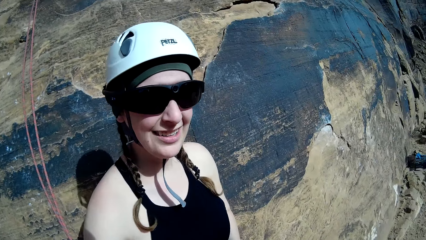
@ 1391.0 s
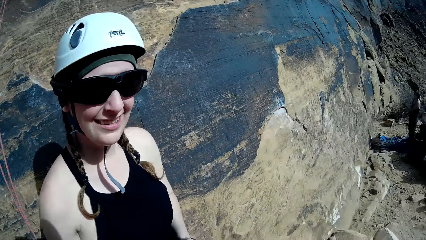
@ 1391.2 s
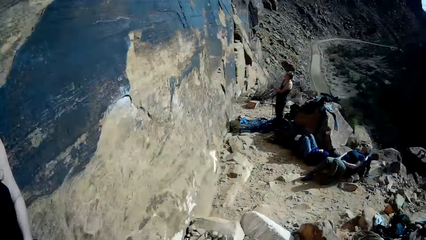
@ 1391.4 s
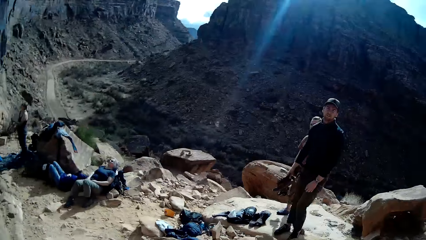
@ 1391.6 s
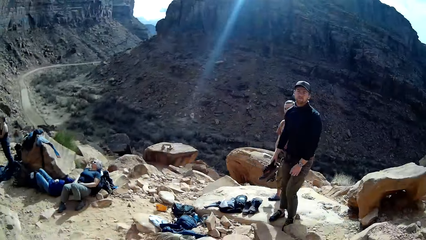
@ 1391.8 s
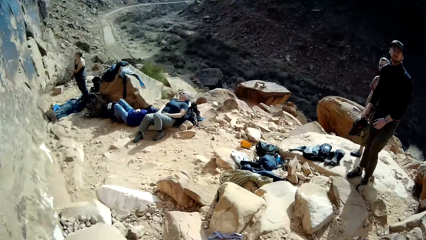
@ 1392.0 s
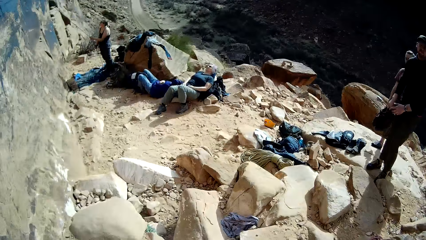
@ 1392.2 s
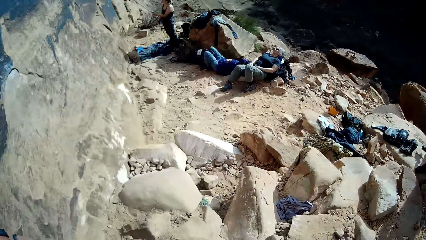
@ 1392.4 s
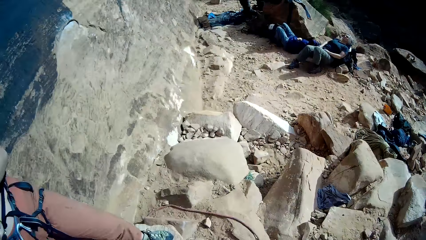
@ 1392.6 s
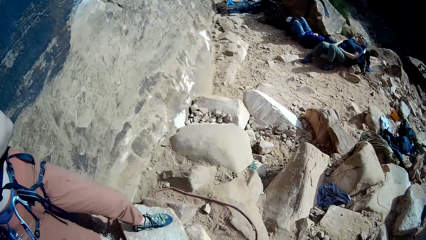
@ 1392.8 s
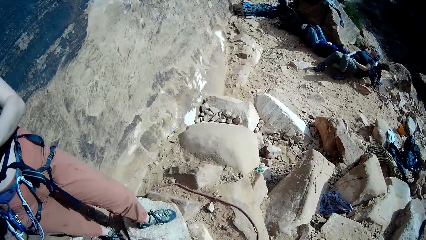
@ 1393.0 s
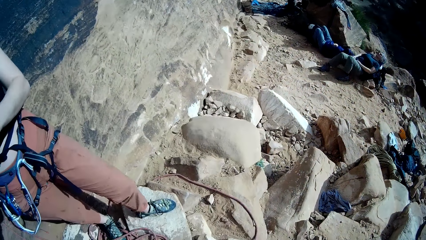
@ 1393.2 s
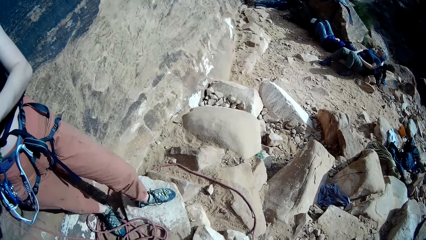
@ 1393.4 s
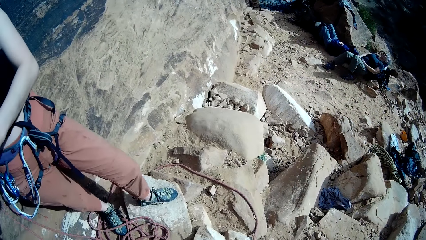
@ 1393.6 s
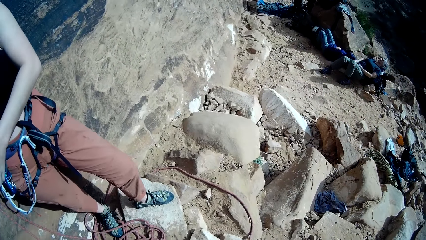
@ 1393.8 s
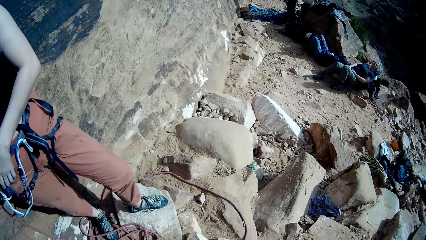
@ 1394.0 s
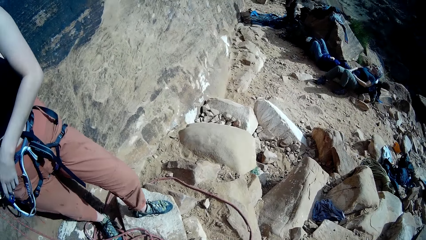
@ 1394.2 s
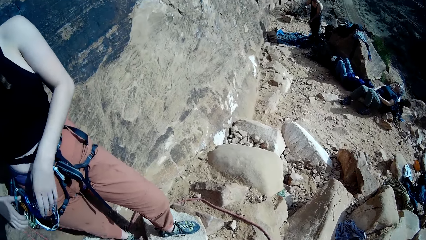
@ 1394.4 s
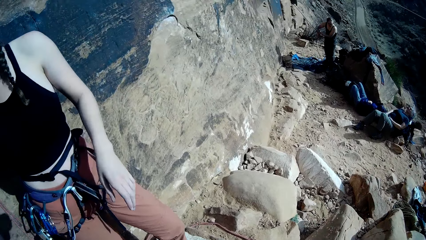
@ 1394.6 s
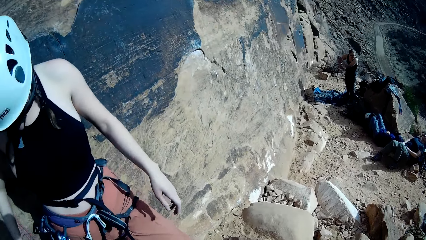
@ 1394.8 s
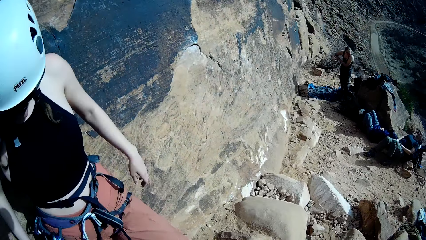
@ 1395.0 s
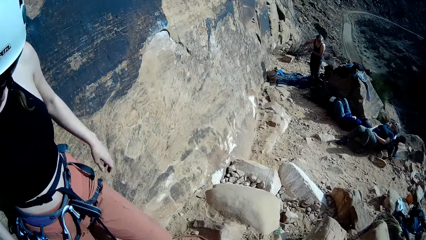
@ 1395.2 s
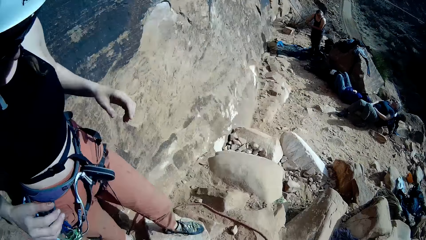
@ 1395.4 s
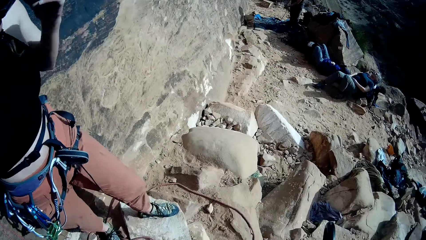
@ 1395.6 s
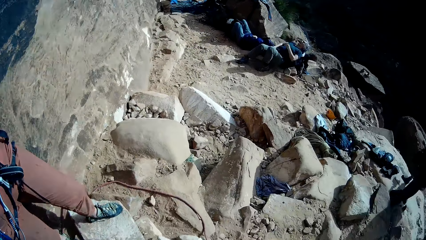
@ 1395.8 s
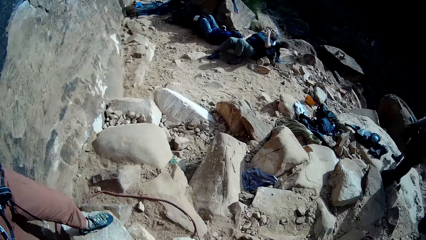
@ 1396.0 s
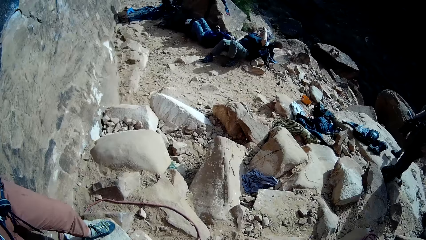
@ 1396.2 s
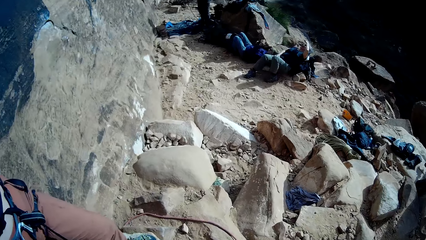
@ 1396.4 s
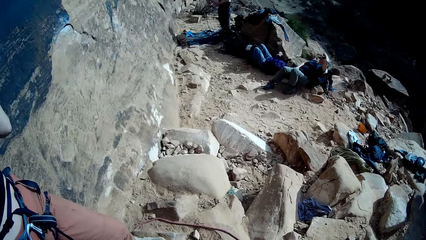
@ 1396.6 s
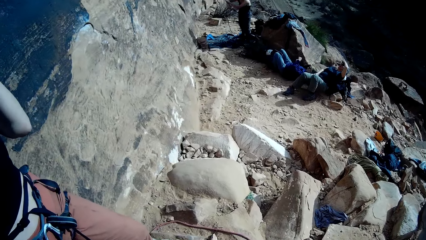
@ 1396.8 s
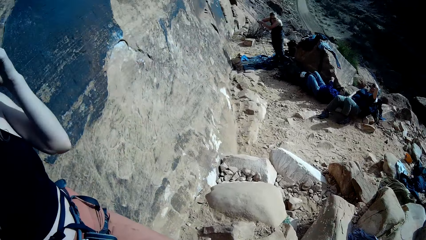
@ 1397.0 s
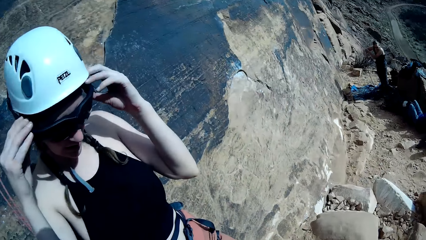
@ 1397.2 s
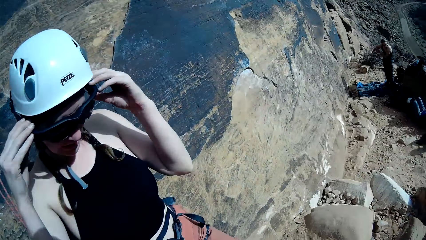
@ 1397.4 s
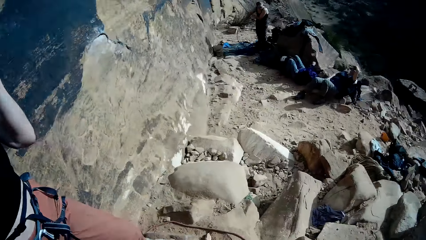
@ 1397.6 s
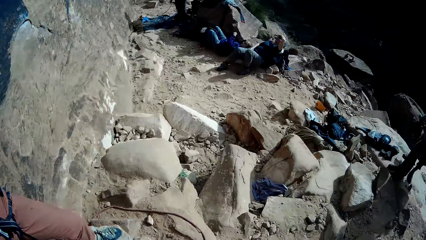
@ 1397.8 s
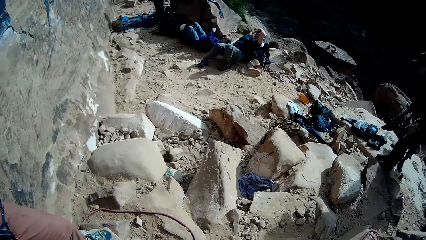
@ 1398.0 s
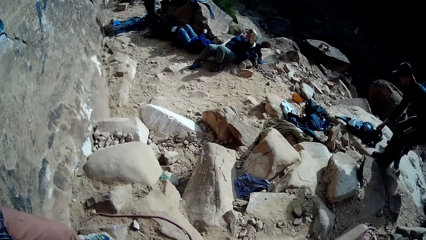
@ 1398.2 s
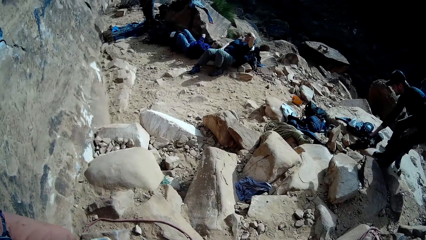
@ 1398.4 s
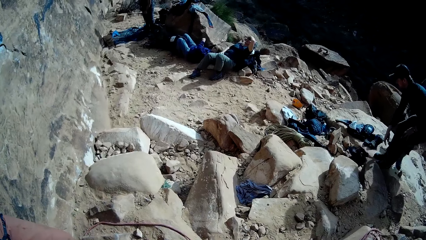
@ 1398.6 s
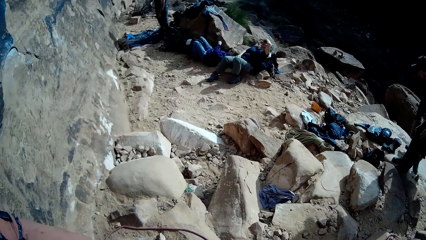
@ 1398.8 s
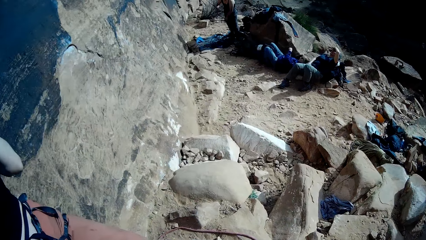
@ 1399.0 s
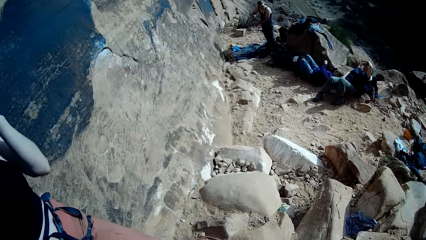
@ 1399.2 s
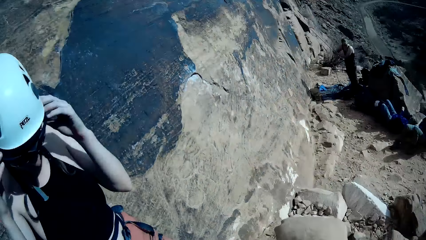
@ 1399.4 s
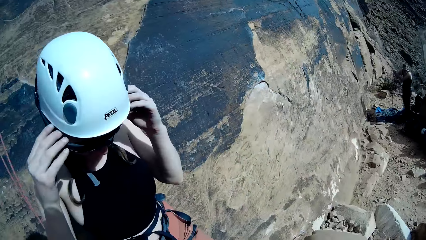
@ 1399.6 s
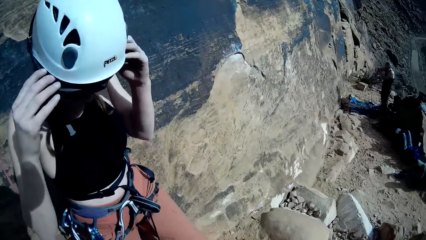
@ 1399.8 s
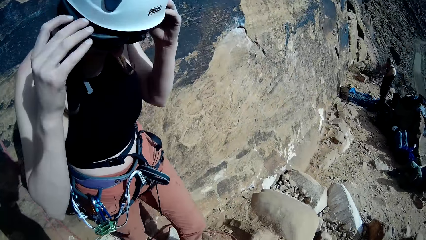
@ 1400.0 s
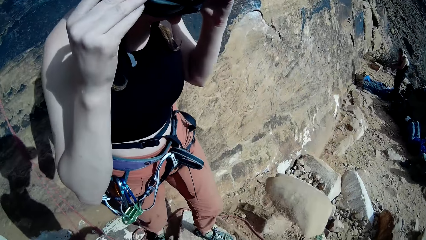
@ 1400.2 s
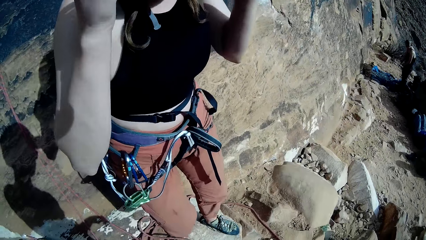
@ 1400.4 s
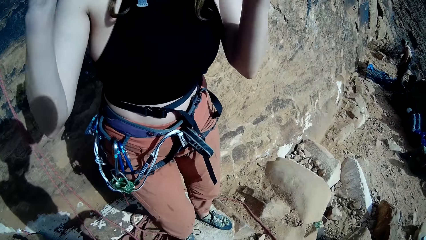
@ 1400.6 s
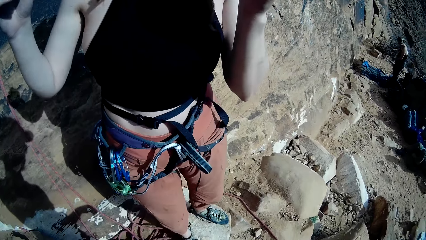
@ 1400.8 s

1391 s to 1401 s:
The camera wearer looks right. The woman places her hand on her sunglasses. The man drops a pair of shoes on the ground. The camera wearer looks at the woman.
